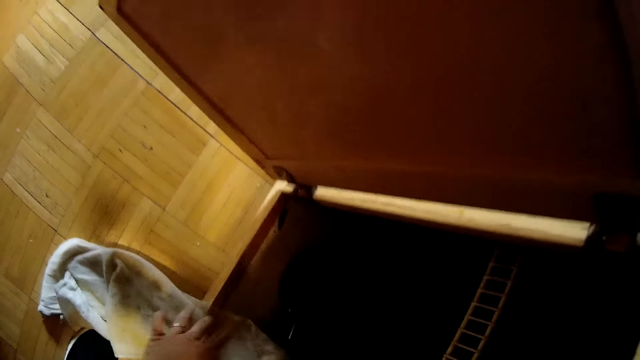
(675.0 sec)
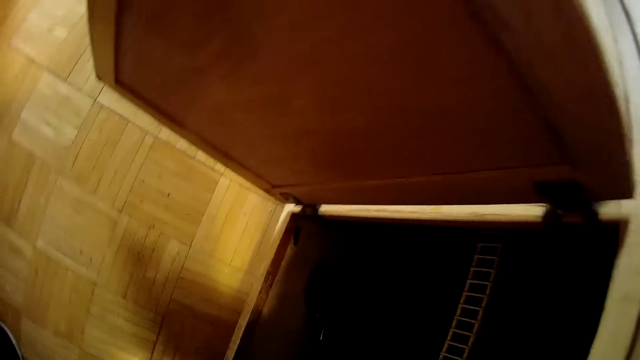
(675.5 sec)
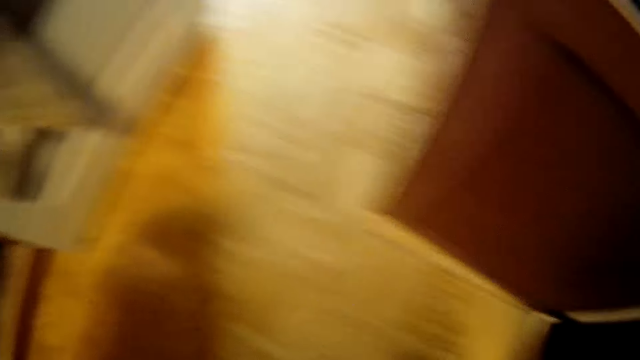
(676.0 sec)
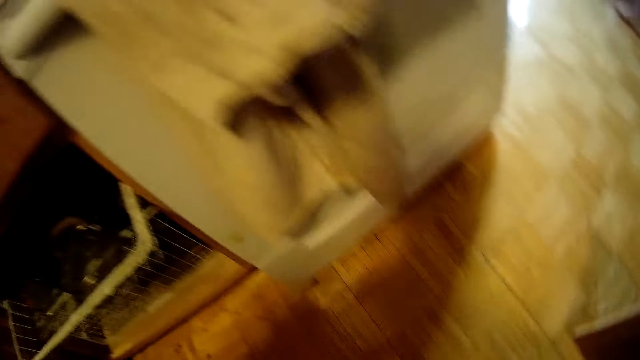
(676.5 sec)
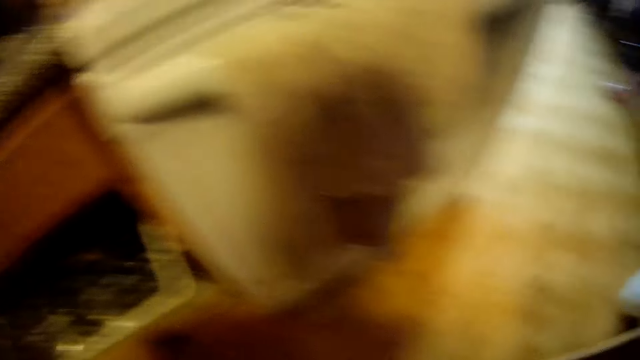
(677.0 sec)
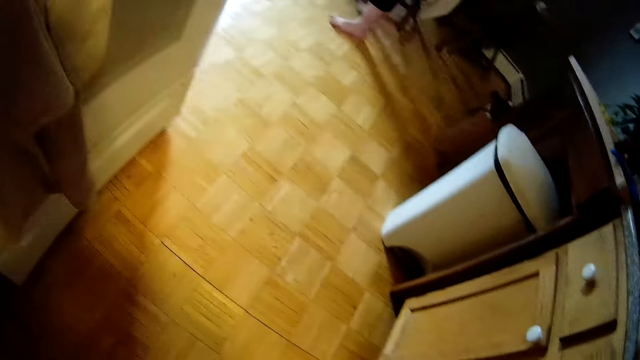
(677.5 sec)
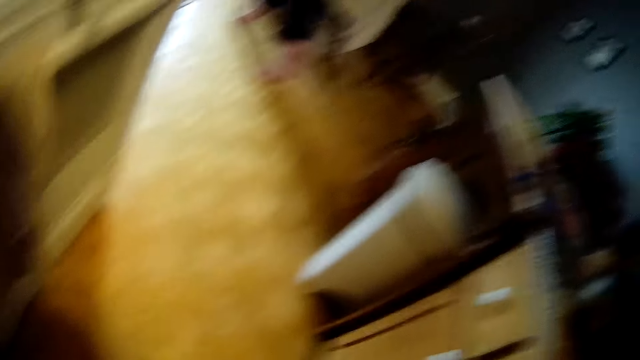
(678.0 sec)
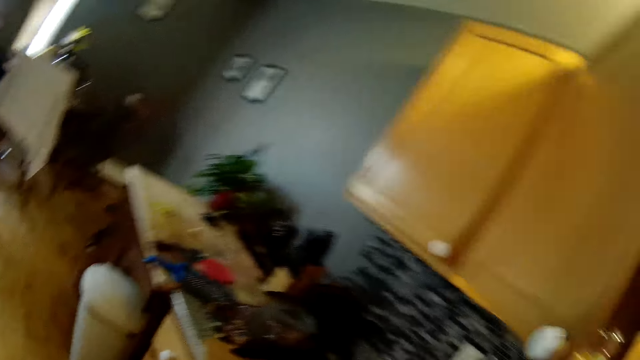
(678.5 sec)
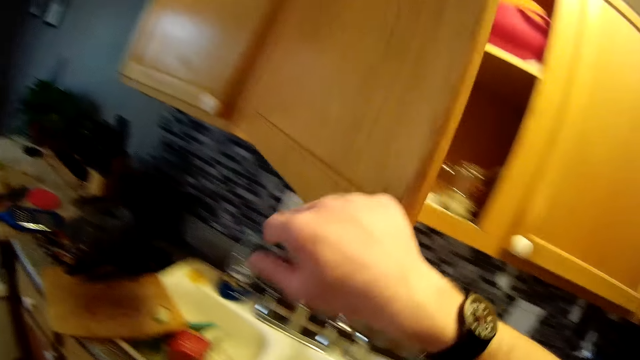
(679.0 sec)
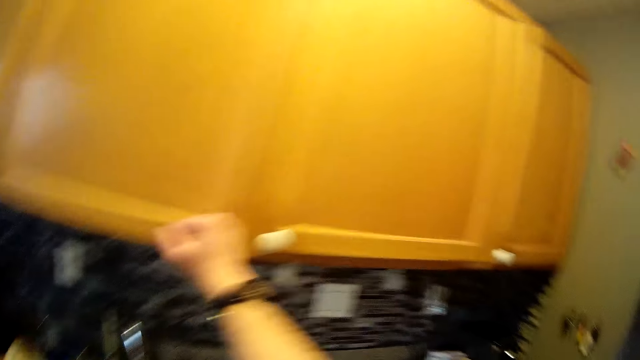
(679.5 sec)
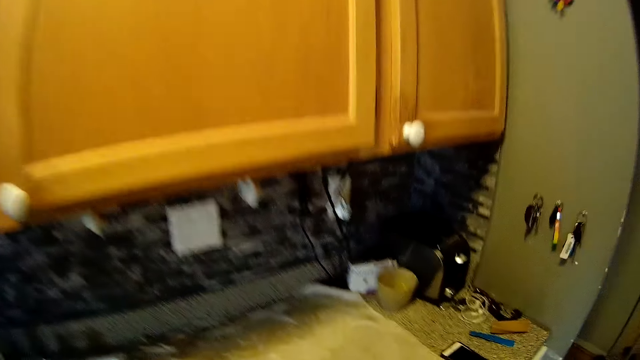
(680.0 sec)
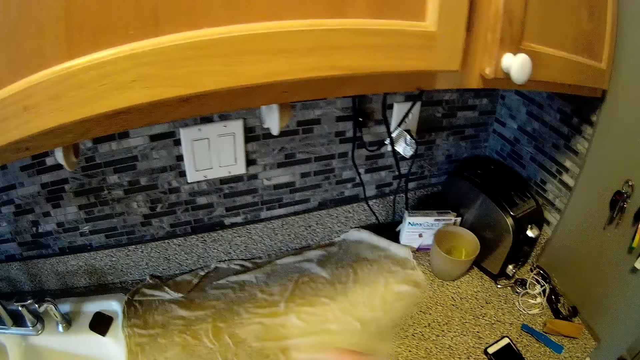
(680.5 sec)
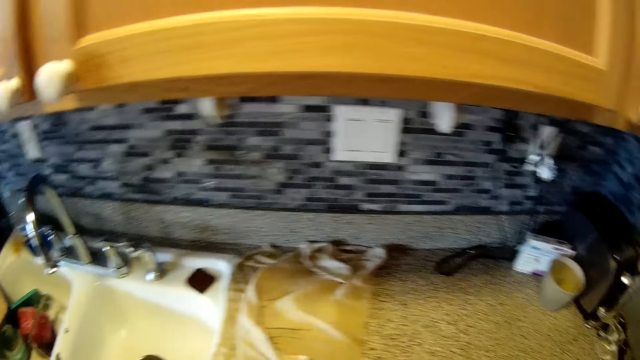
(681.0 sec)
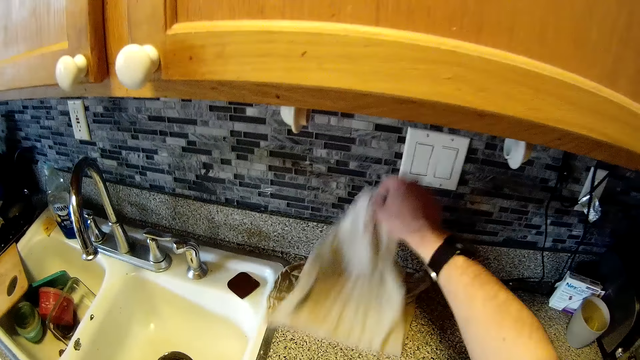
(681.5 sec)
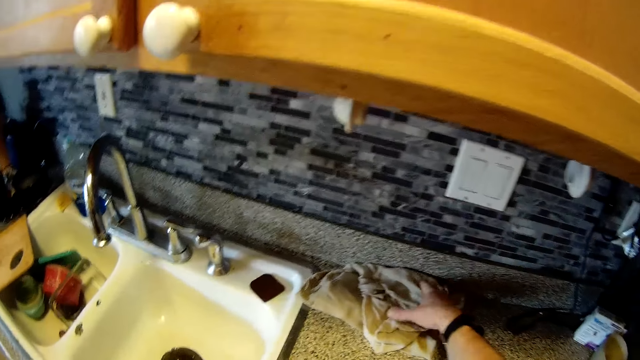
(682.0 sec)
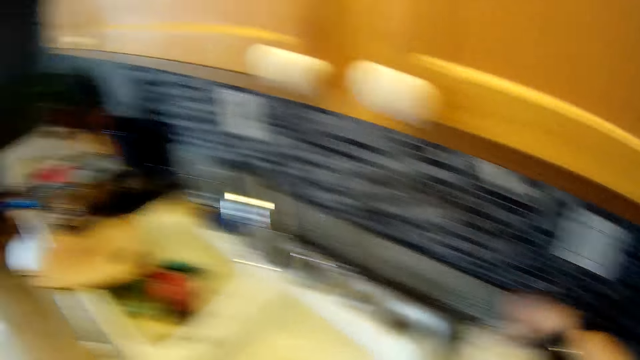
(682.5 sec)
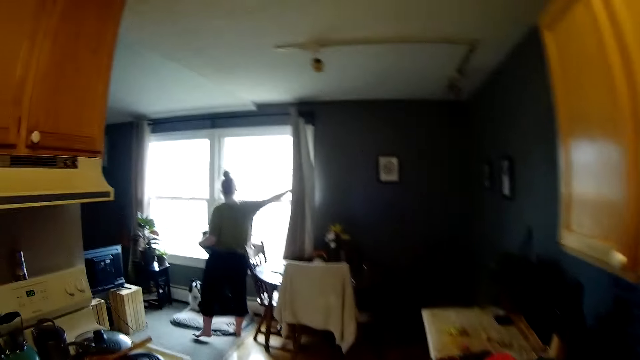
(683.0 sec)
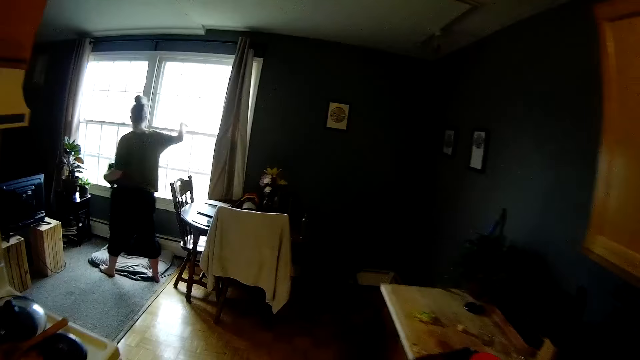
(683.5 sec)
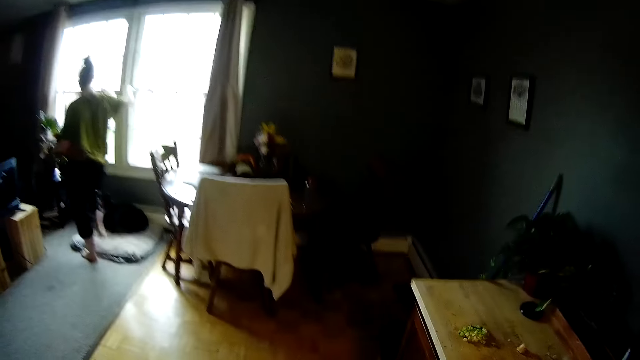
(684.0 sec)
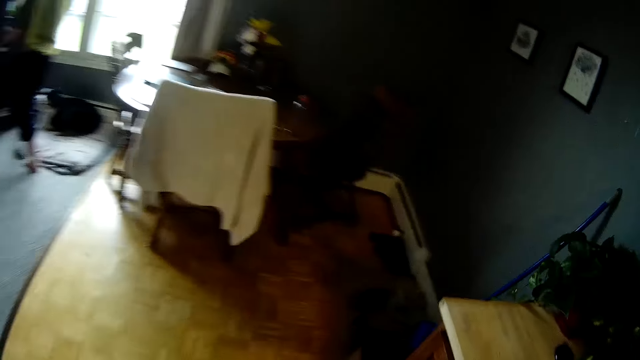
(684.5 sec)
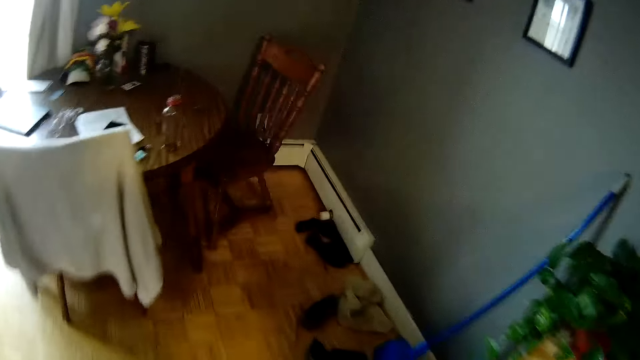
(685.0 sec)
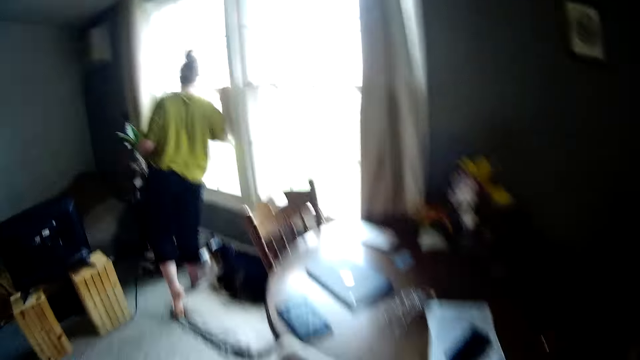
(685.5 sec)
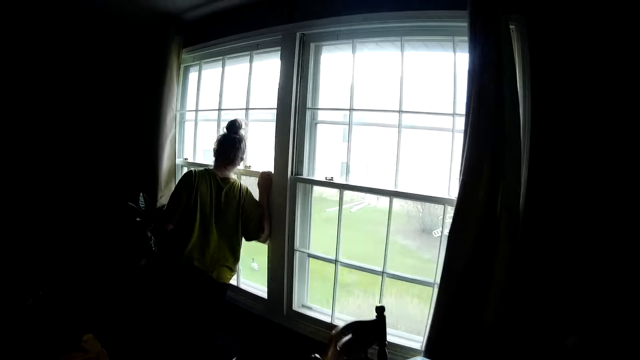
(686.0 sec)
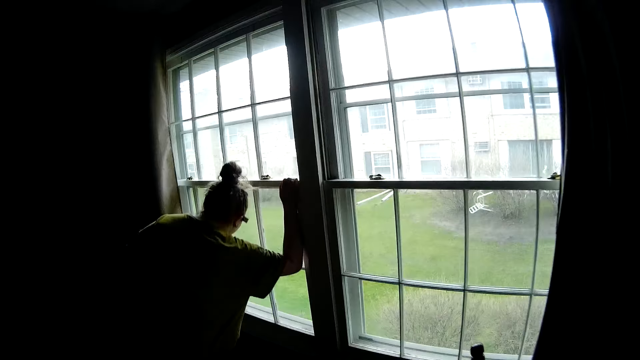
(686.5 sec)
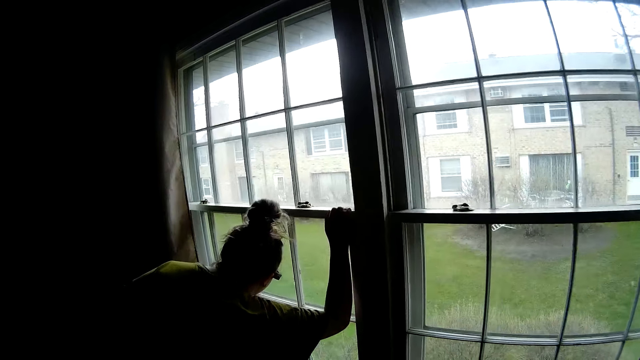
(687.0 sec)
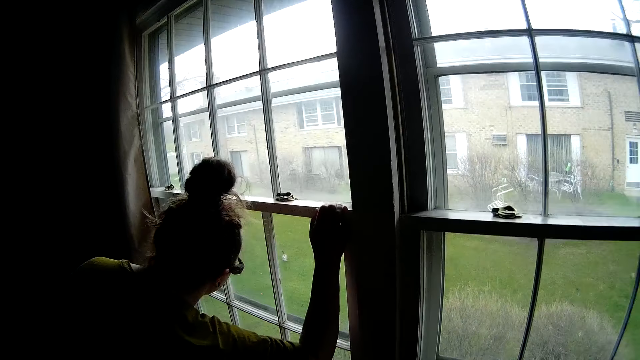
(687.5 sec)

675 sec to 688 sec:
The camera wearer closes the cabinet with his right hand. He folds a towel on the kitchen slab with his right hand. A woman throws the kitchen towel on the table. The camera wearer picks up the towel with his right hand. The woman touches a window in the dining. The camera wearer stares in the room.

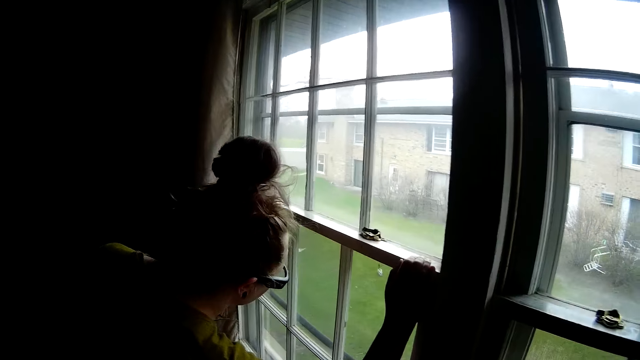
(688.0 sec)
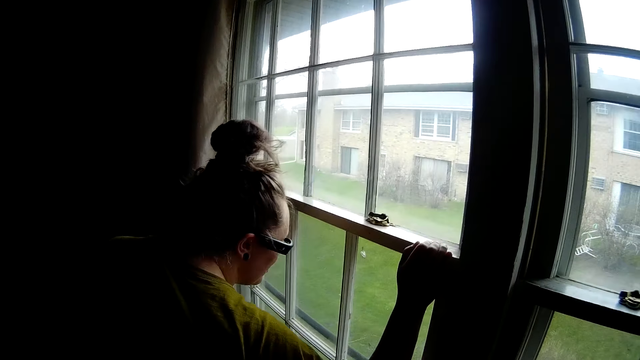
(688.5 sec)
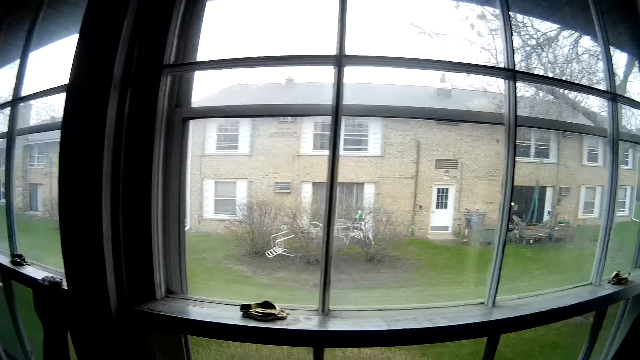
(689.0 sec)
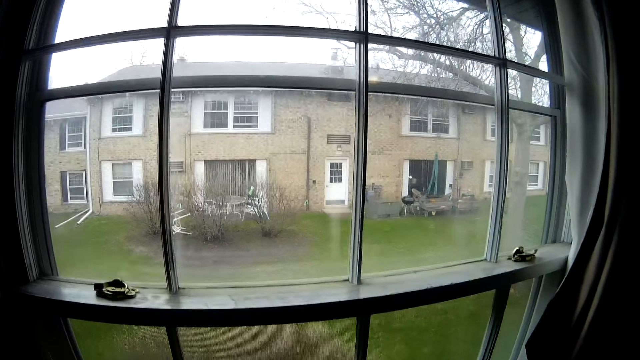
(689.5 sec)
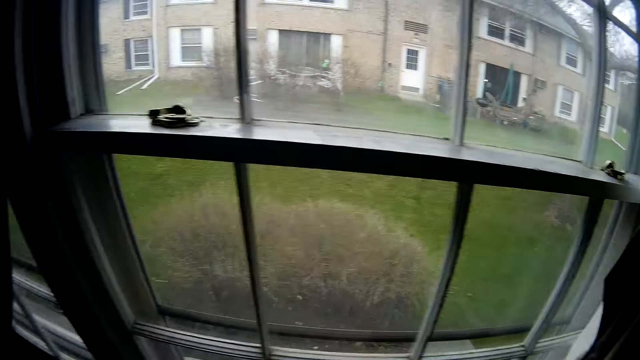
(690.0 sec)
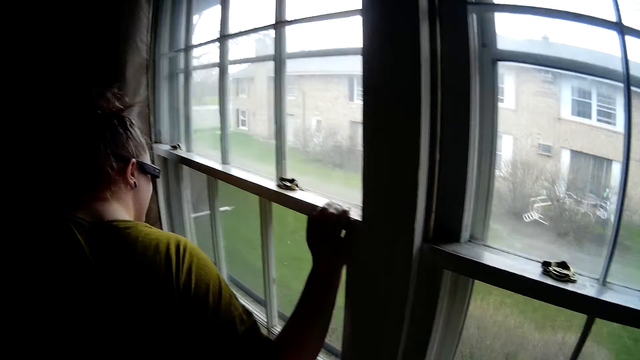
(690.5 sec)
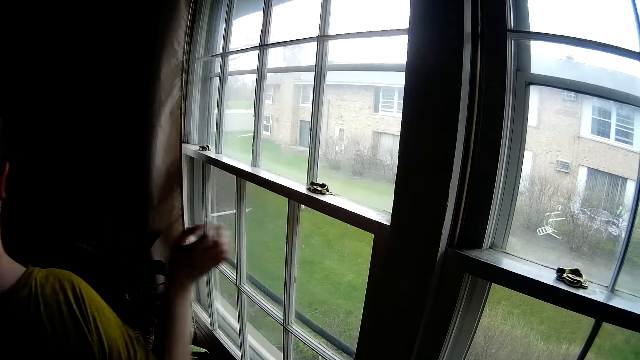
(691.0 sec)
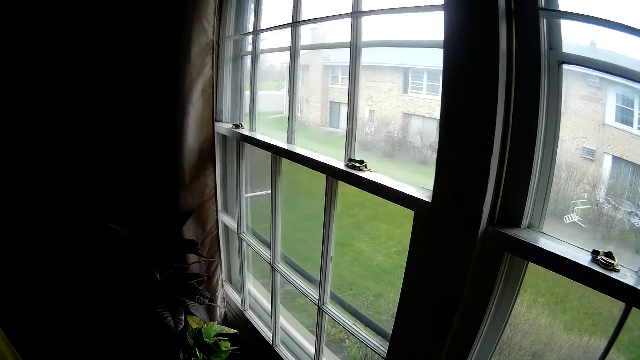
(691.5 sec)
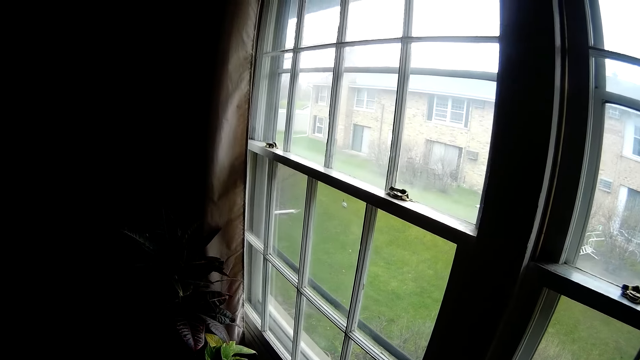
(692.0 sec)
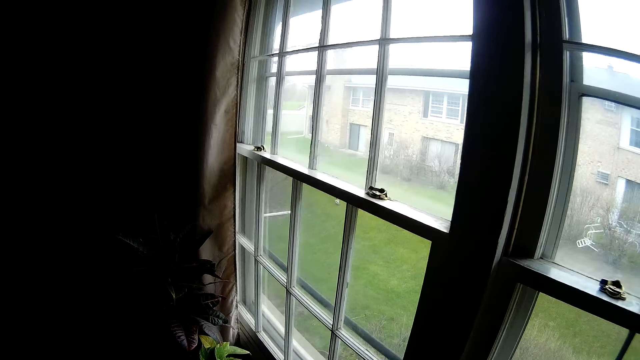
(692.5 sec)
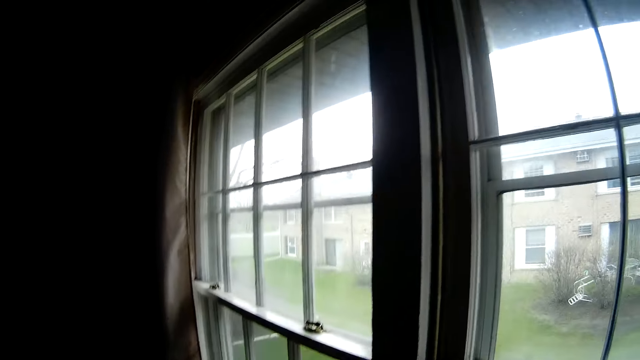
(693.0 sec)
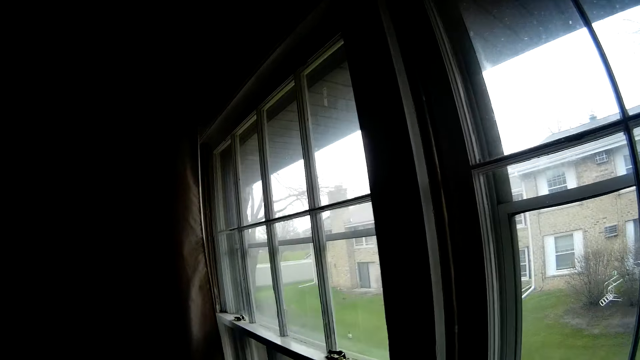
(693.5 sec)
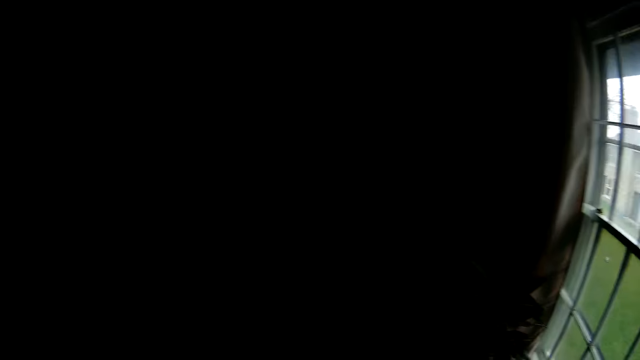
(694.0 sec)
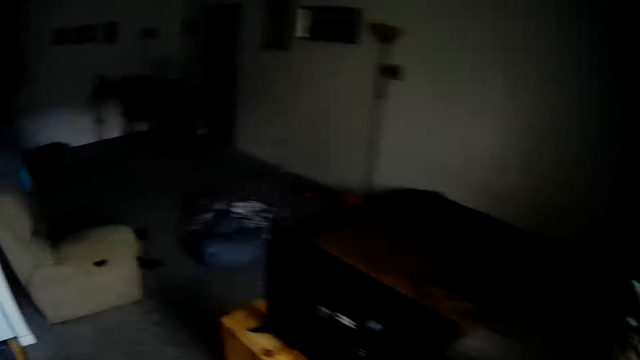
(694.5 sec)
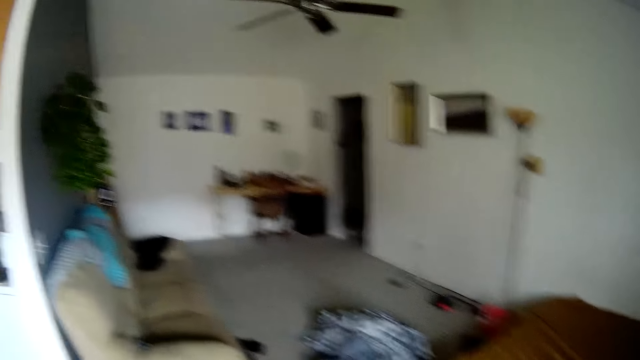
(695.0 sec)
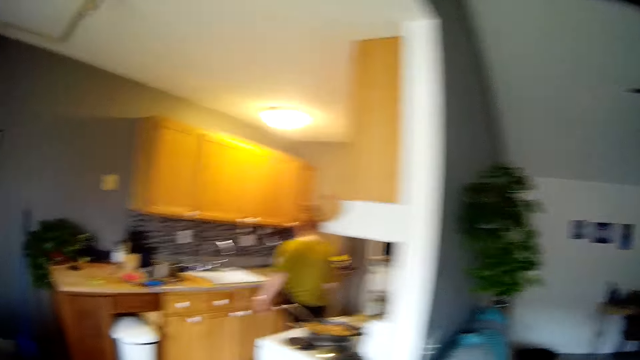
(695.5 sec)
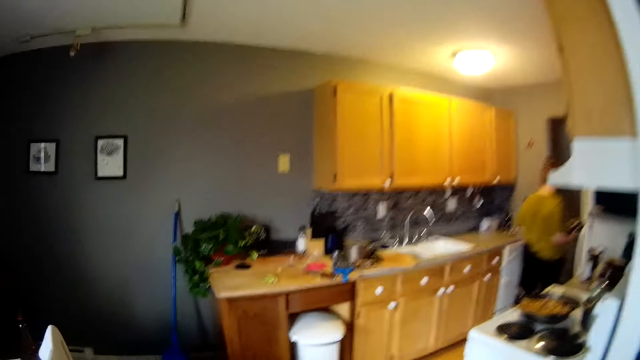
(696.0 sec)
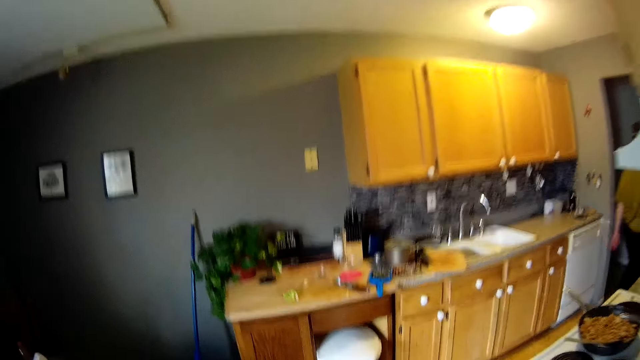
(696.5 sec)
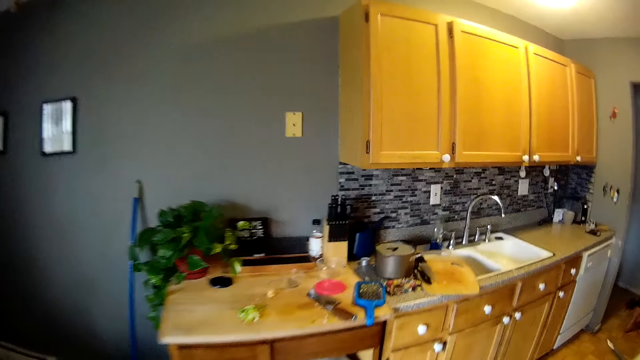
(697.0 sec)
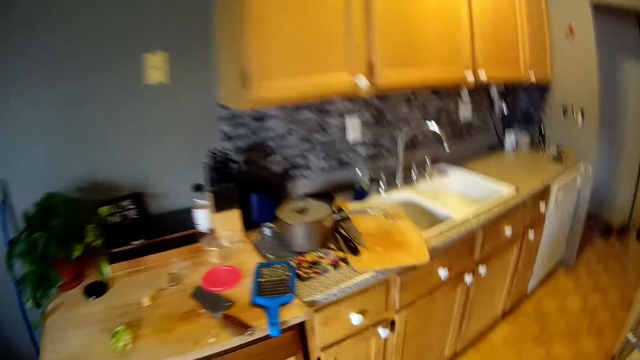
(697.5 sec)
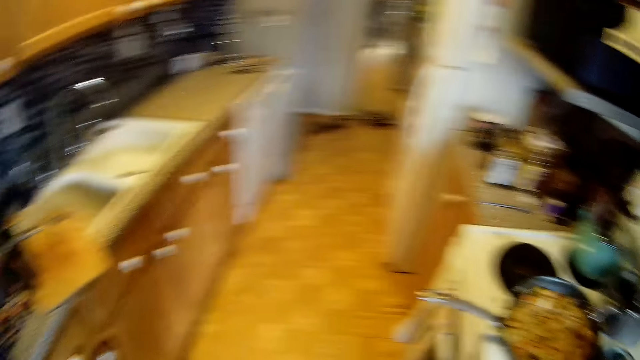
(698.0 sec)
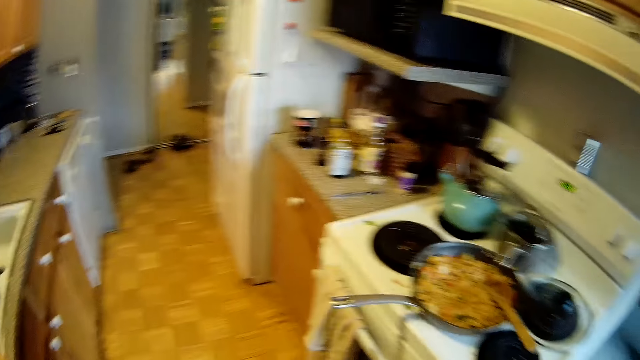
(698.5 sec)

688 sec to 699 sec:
The woman looks out of the window with the camera wearer. The camera wearer walks into the kitchen from the dining. The woman walks out of the kitchen.
